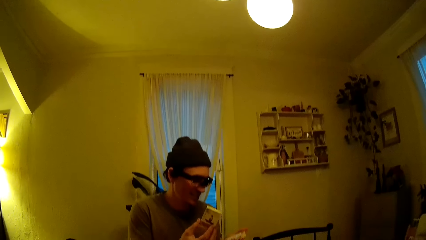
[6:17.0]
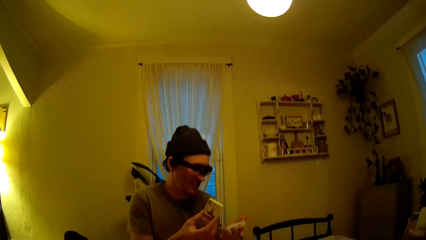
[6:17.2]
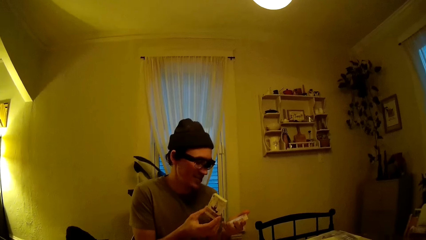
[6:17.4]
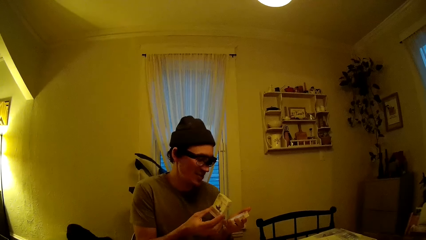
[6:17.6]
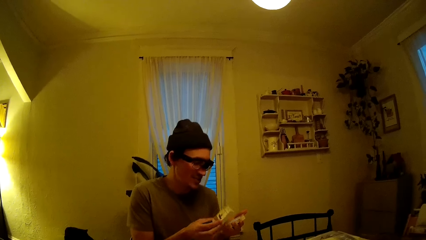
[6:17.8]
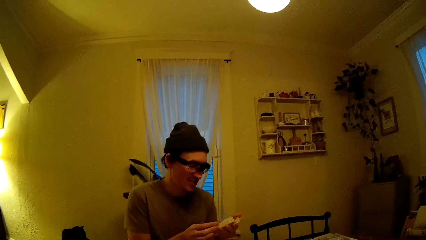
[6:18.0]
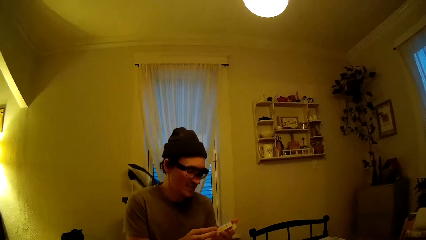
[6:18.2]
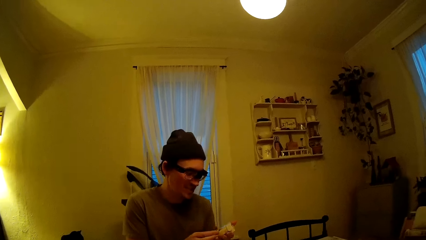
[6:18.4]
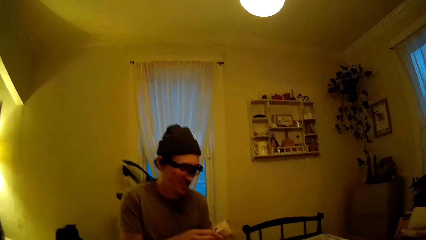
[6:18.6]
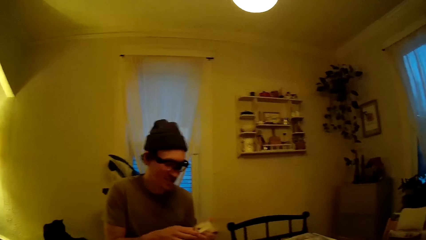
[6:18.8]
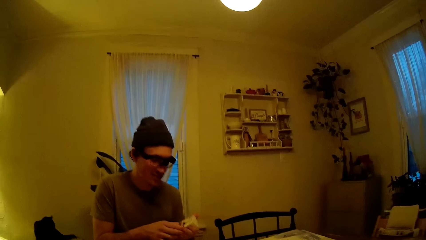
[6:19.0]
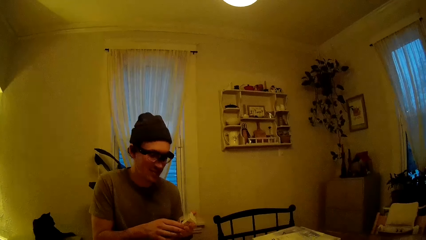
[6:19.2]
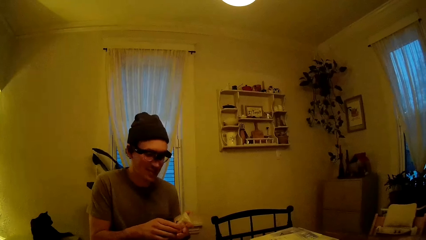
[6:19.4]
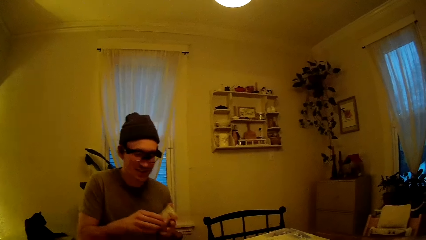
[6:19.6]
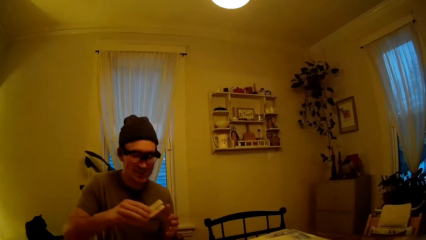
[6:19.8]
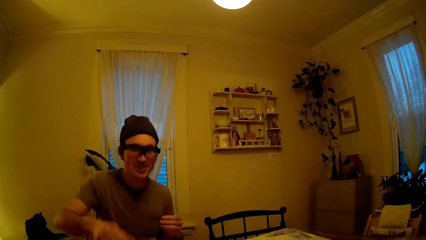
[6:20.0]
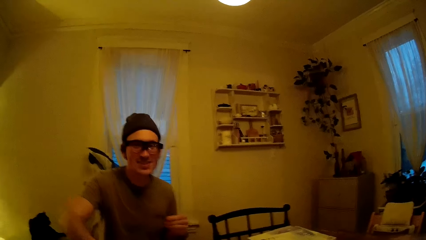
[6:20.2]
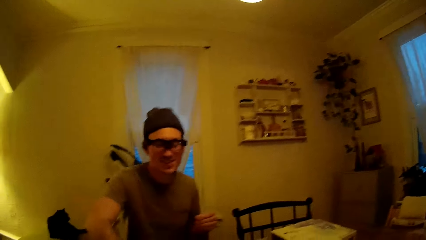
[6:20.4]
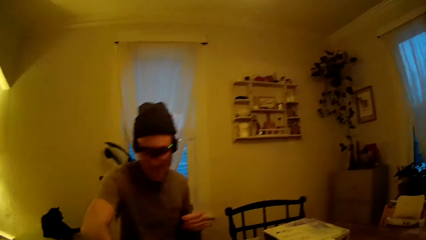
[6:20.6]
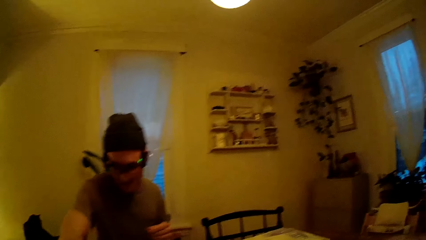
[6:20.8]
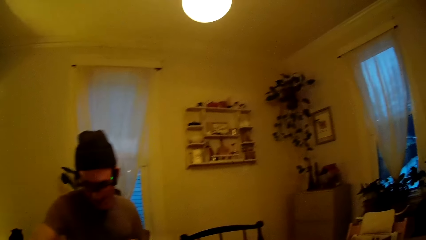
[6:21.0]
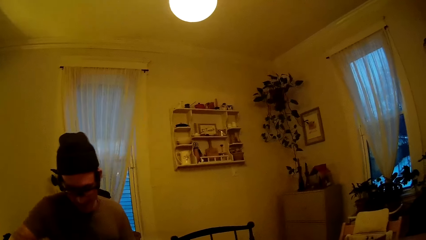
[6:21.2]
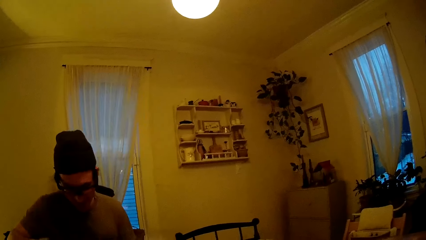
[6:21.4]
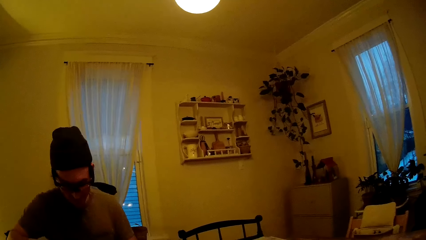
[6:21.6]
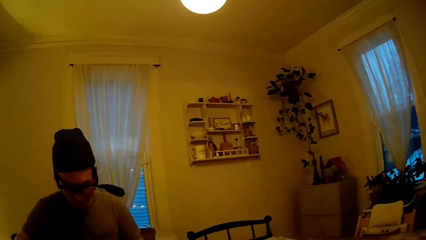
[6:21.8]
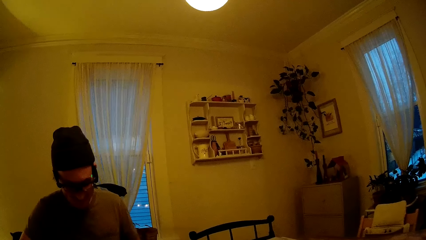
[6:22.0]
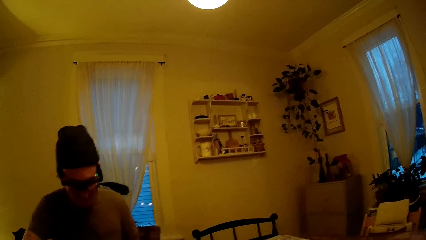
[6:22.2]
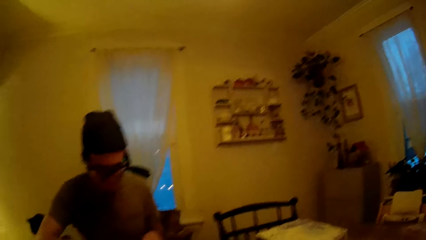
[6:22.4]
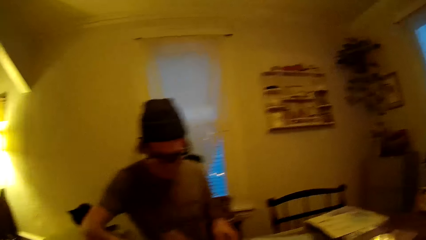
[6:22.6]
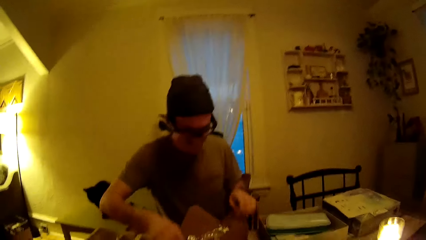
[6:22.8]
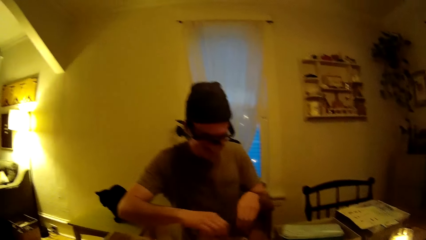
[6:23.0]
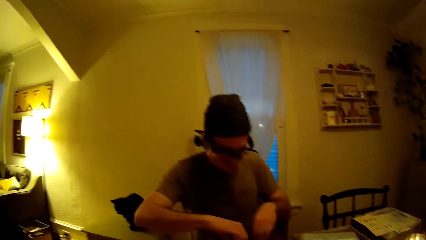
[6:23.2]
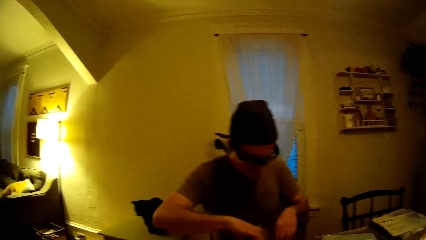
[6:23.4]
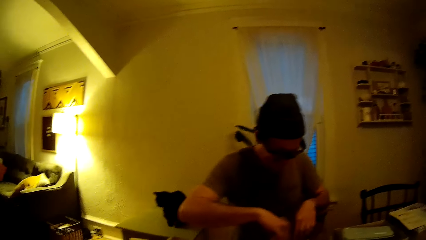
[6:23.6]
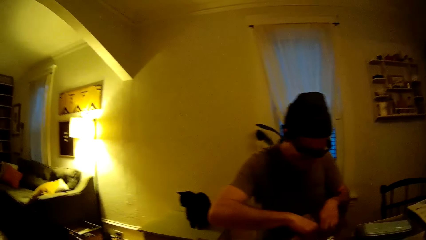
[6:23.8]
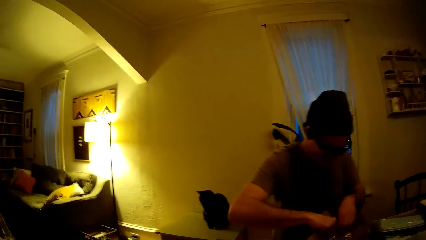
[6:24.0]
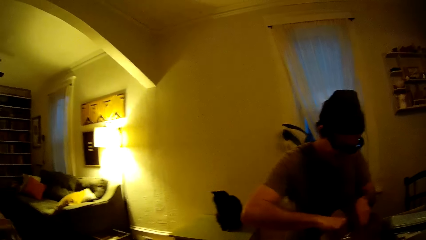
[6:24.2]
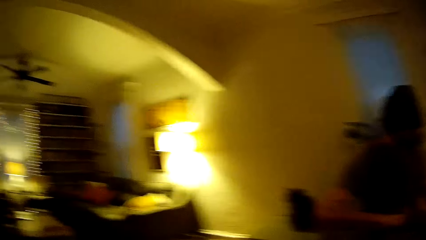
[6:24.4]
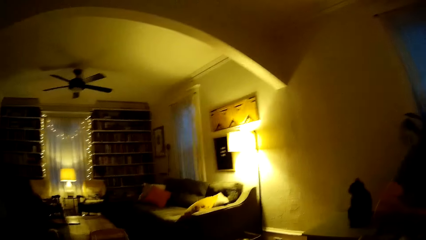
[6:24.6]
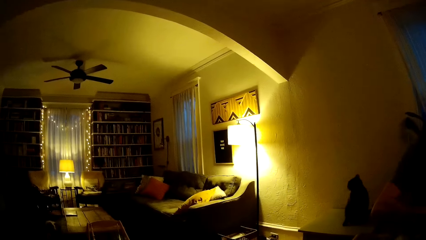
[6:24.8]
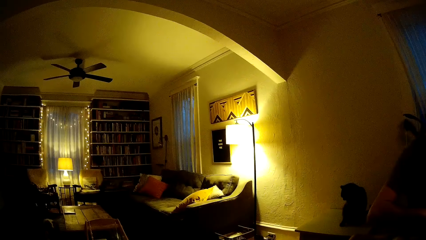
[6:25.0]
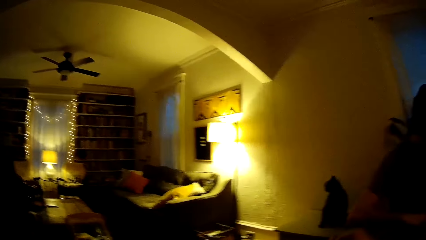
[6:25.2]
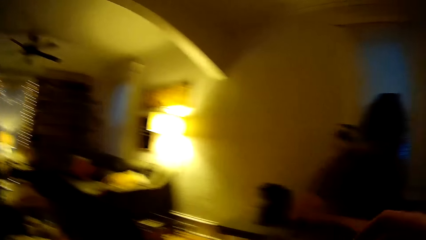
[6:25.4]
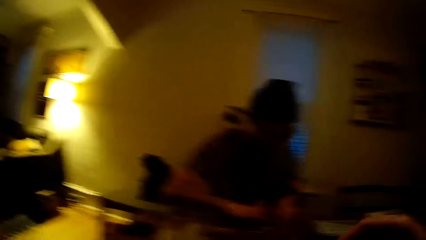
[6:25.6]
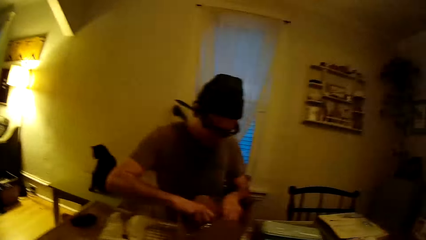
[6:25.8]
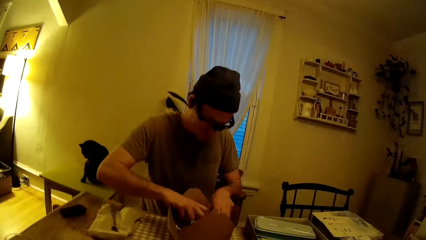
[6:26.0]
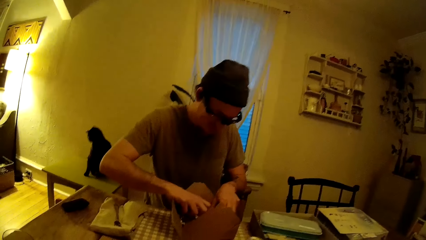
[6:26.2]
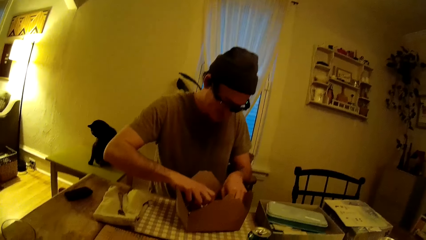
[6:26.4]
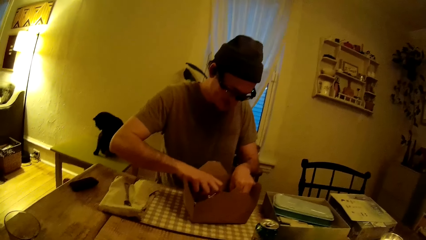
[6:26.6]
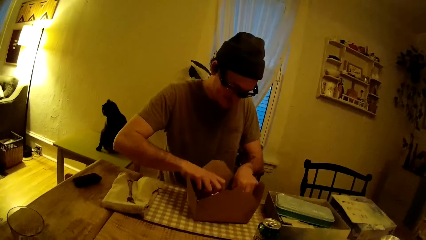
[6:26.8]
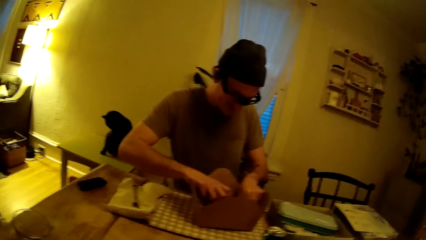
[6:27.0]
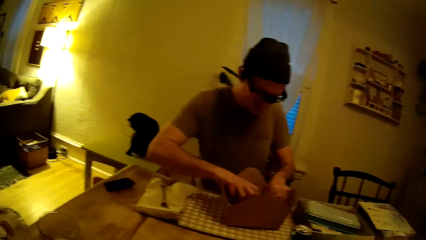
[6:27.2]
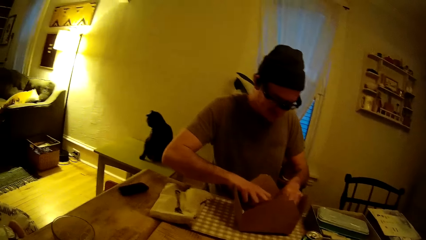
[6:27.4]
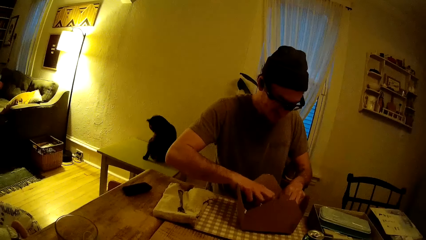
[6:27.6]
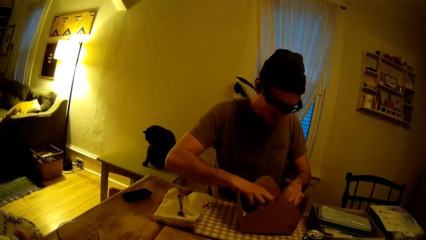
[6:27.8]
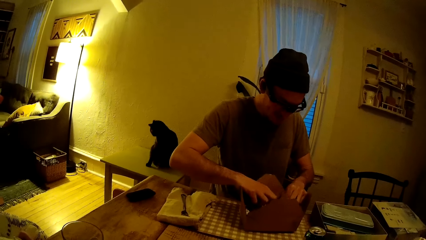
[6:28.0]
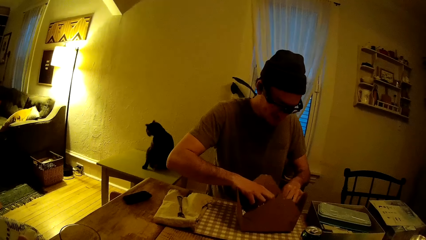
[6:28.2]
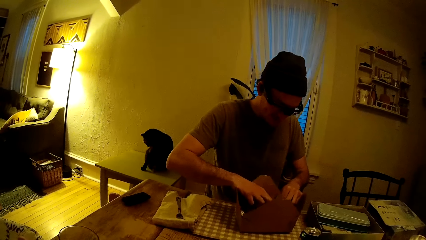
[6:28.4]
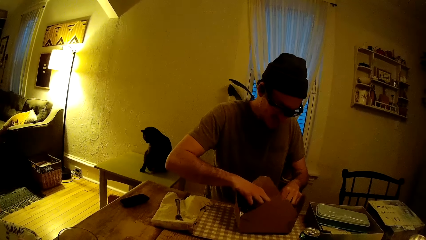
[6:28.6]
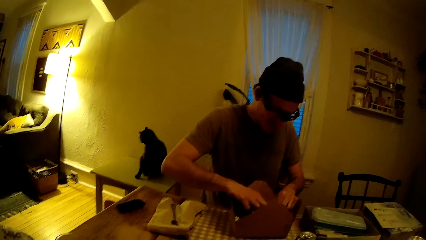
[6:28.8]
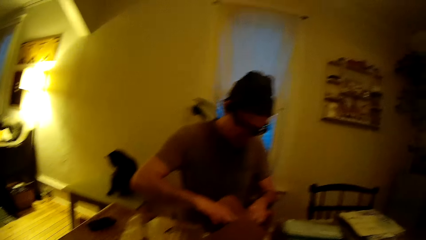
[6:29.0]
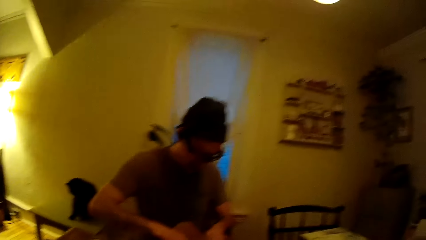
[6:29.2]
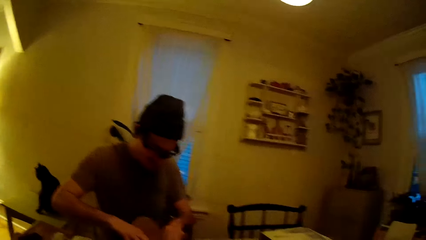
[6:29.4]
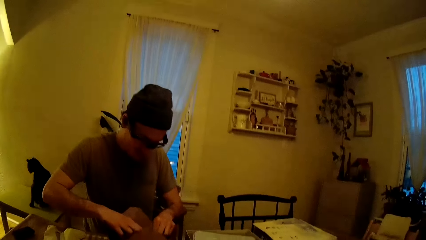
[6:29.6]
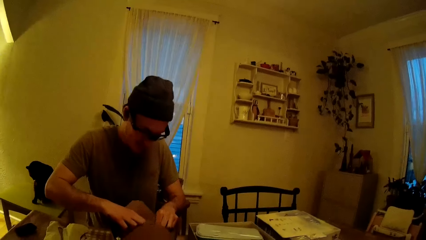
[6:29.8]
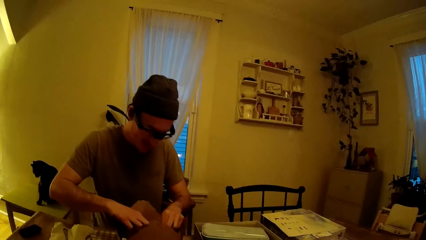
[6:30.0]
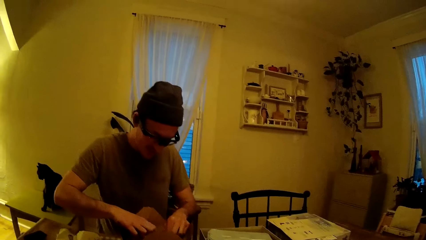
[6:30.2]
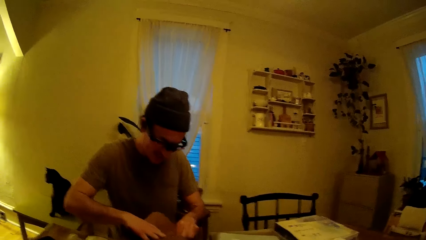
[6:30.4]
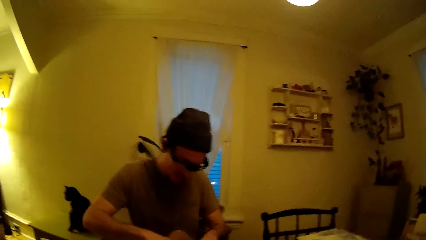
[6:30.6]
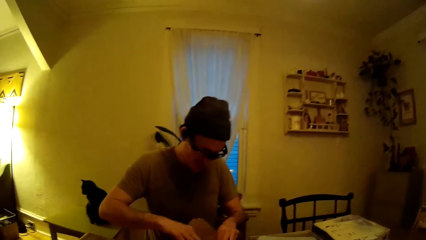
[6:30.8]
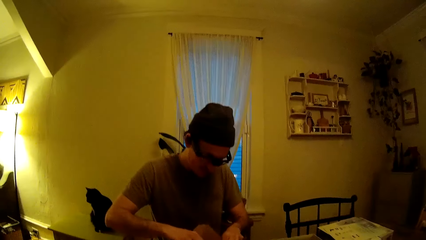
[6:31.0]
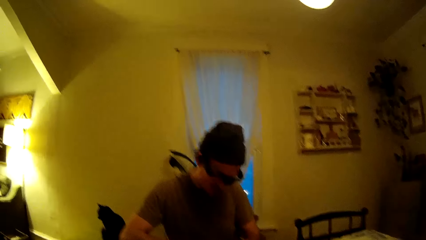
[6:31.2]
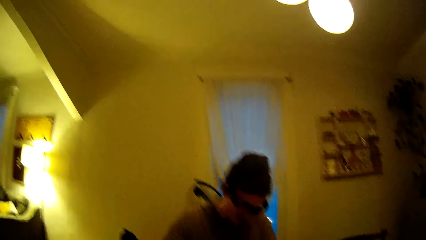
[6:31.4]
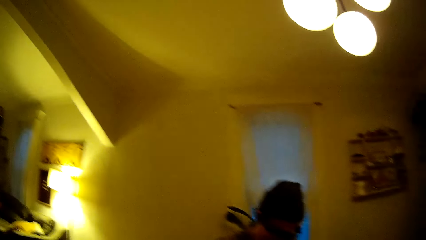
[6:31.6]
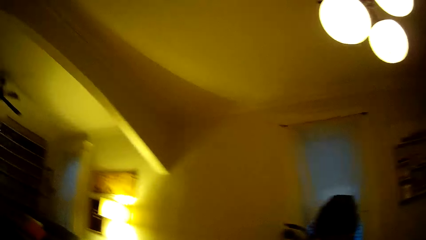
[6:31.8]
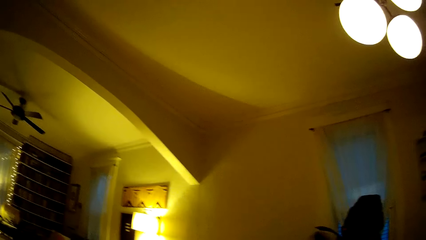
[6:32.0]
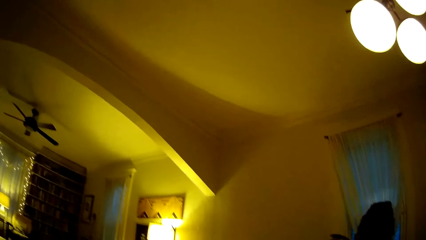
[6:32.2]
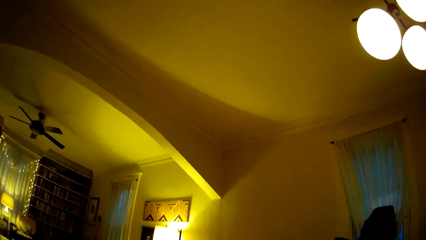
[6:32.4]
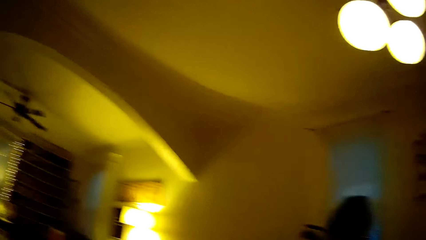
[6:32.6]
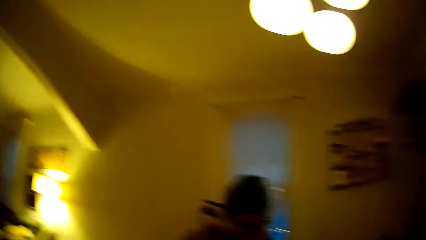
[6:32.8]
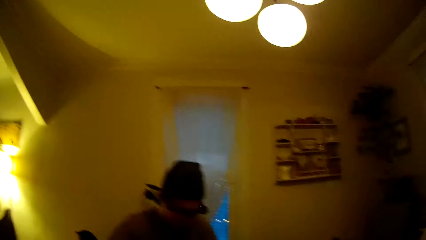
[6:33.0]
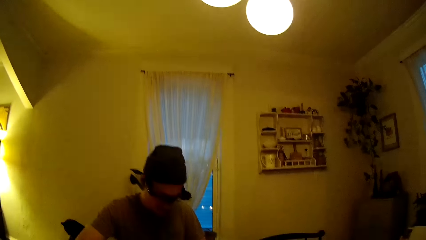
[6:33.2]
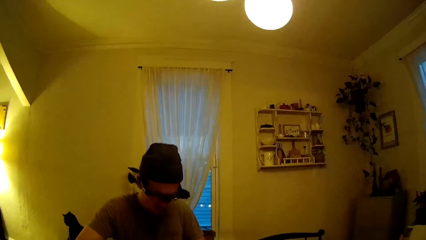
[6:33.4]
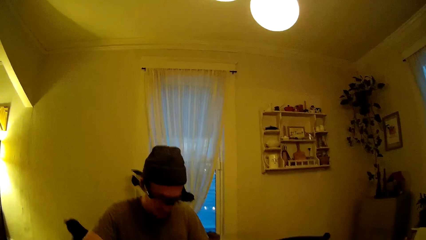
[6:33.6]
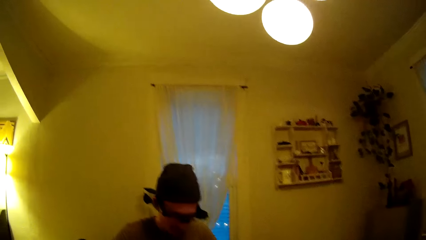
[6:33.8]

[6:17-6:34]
The man talks to the camera wearer. The man interacts with the camera wearer. The camera wearer talks to the man. The man drops a box of card in his right hand on the table. The man unwraps food in the box. The camera wearer looks across the living room. The man talks to the camera wearer. The man interacts with the camera wearer. The camera wearer looks around the house.
